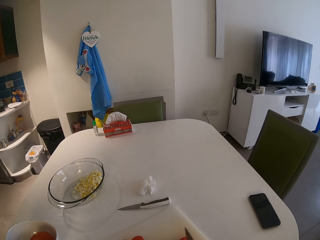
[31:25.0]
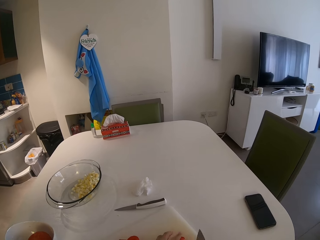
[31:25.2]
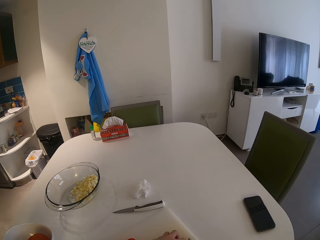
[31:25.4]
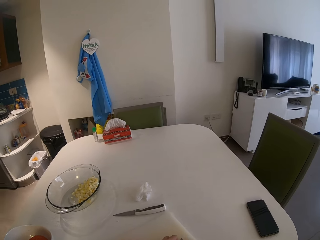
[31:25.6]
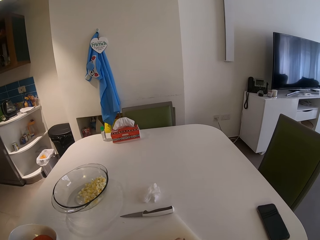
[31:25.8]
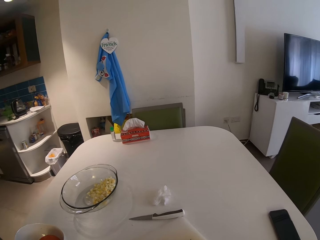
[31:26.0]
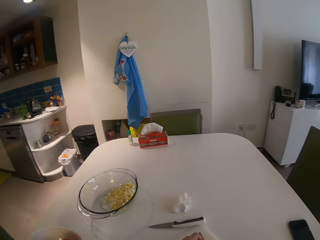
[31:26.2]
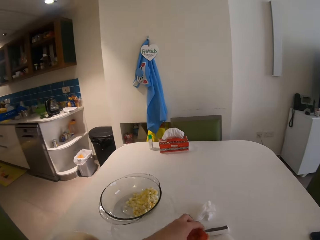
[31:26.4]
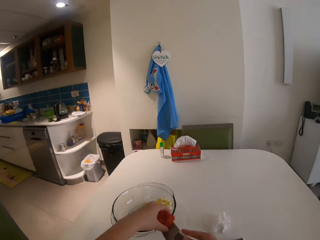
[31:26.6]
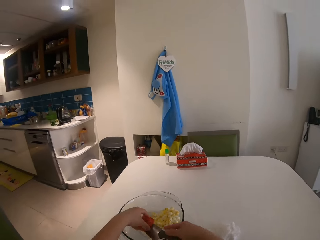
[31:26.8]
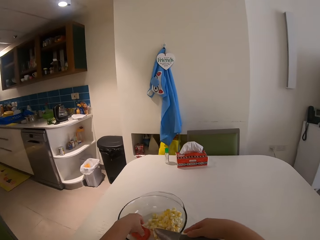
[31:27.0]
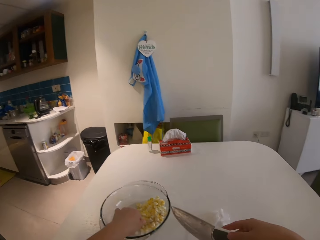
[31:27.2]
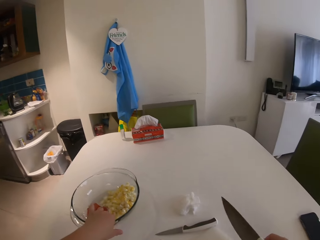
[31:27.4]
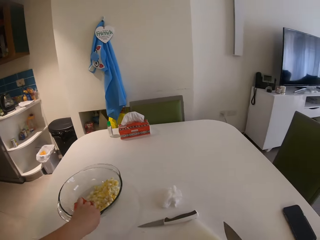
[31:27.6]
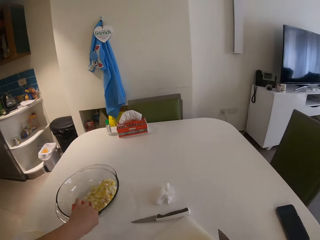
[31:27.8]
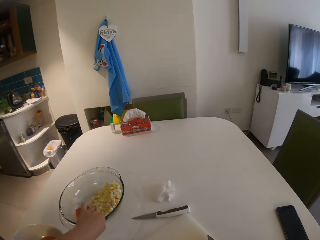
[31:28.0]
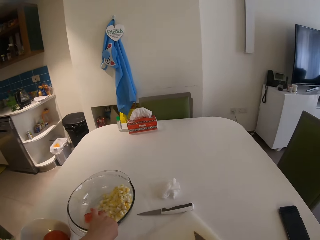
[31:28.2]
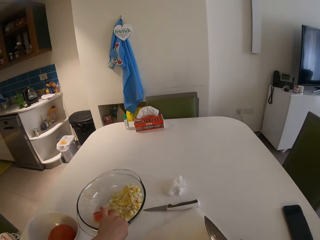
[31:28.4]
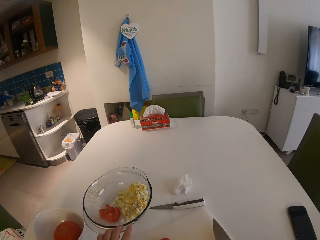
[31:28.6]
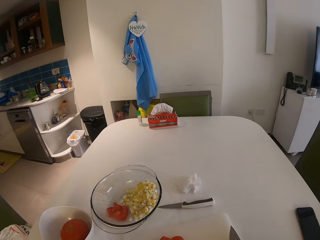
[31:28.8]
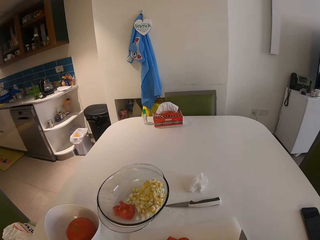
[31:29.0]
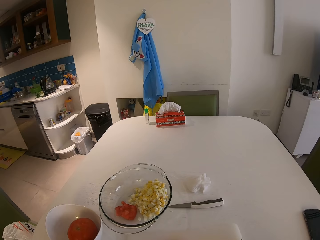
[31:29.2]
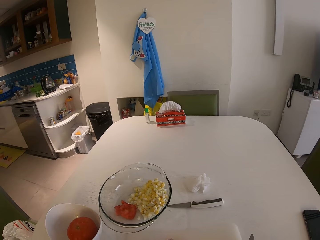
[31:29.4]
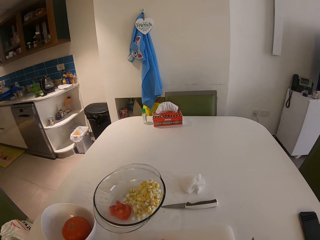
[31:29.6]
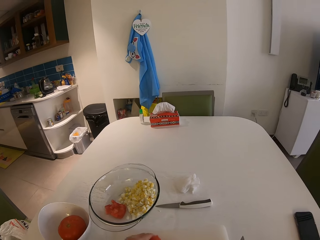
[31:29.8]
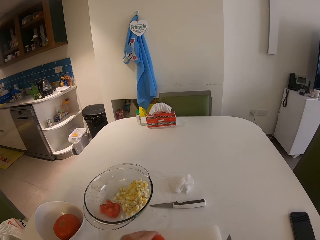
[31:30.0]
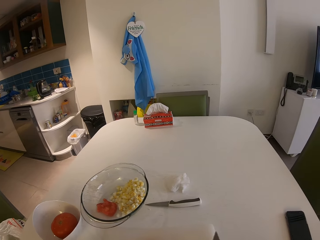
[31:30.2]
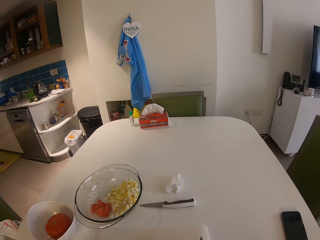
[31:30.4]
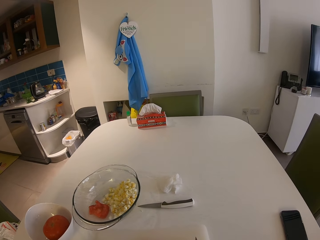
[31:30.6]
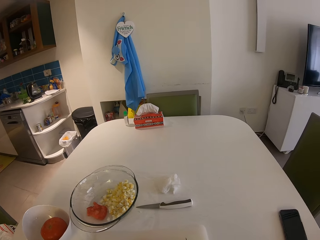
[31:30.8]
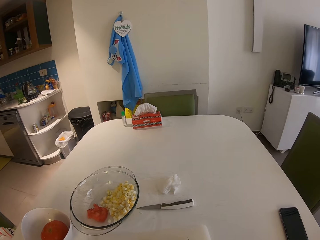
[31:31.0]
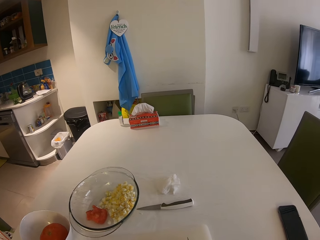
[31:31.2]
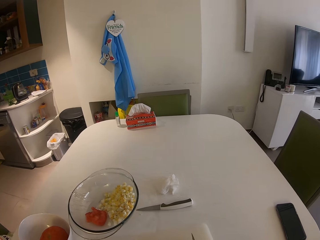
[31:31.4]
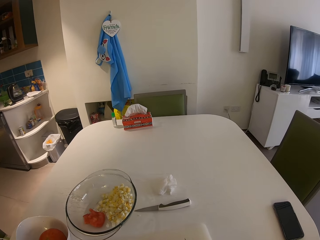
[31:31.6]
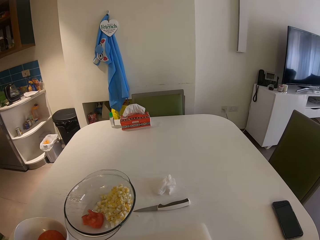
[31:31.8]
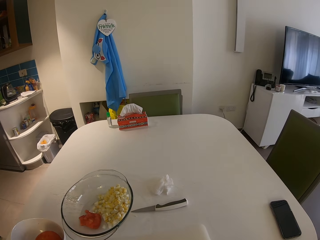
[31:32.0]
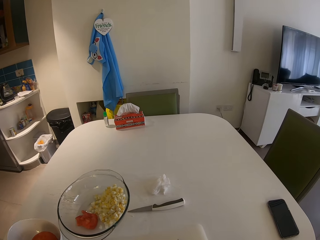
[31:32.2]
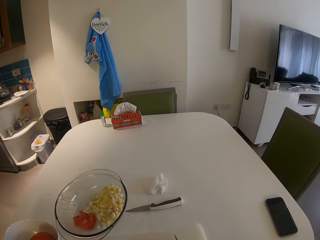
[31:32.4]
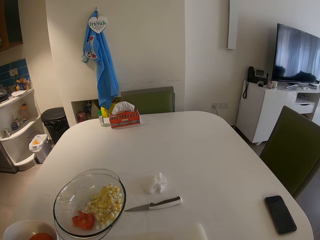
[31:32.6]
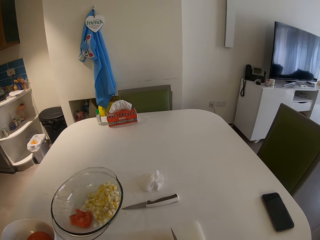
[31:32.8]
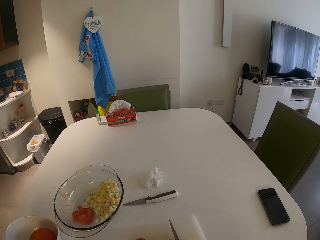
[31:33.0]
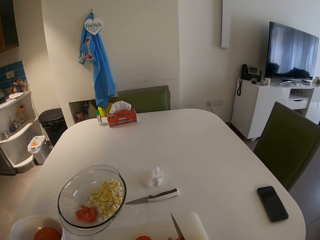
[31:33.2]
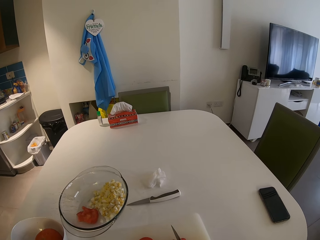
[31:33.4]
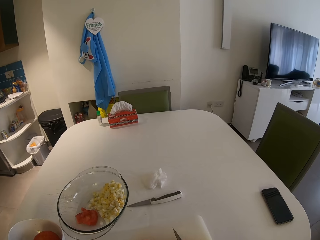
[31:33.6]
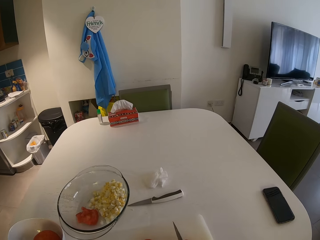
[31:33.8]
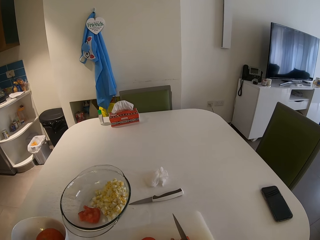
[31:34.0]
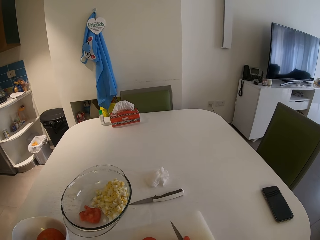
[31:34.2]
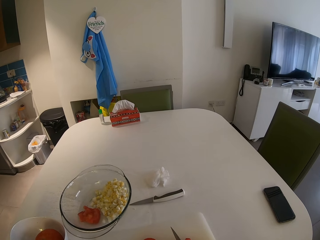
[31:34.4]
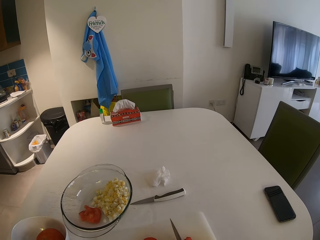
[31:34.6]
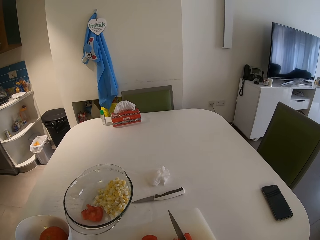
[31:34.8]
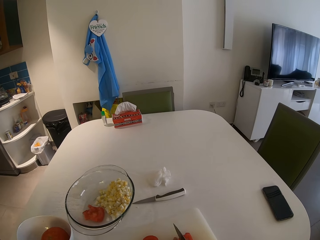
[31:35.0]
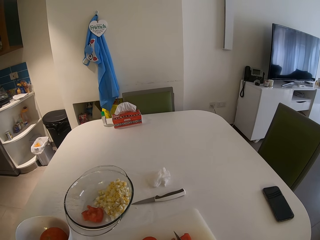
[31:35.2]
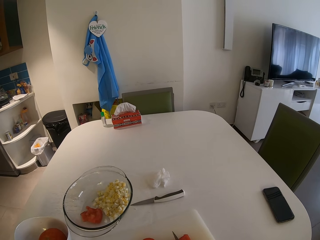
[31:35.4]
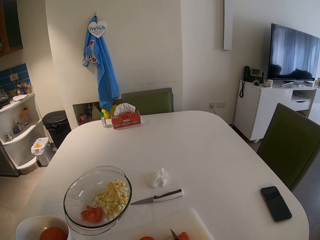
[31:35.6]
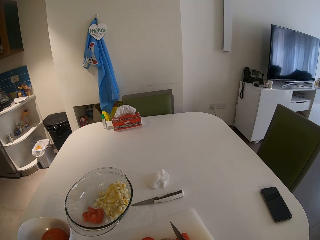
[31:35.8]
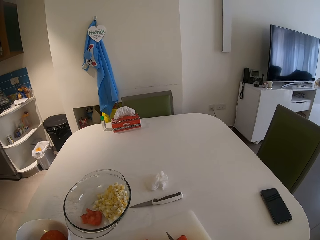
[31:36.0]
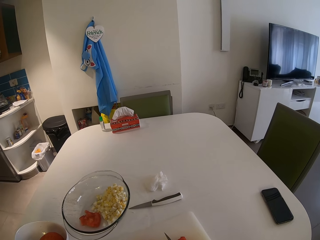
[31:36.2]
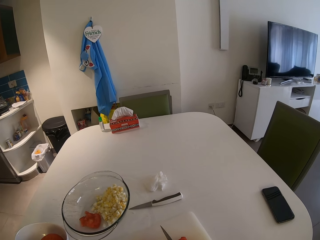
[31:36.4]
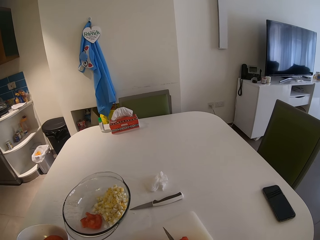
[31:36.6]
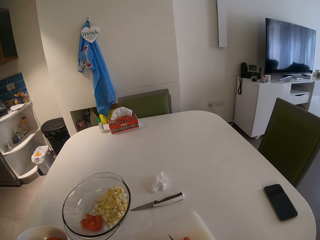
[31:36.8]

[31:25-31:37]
The camera wearer transfers the pieces of tomato from the chopping board to the glass bowl with her left hand and the knife in her right hand. She moves the glass bowl on the table. She slices the tomato on the chopping board with the knife in her right hand.

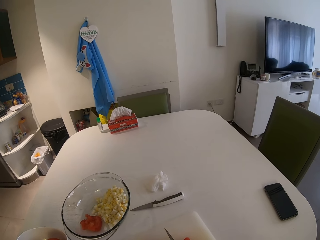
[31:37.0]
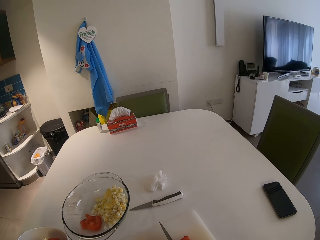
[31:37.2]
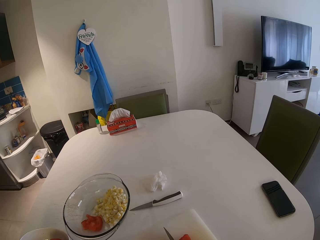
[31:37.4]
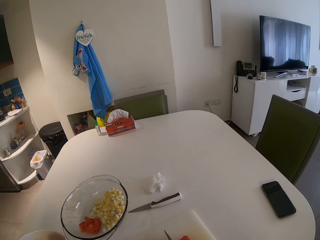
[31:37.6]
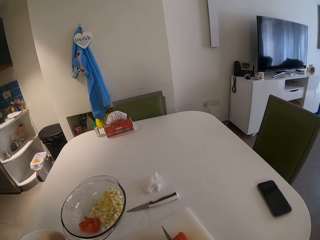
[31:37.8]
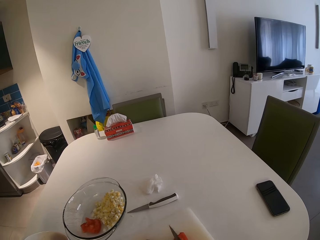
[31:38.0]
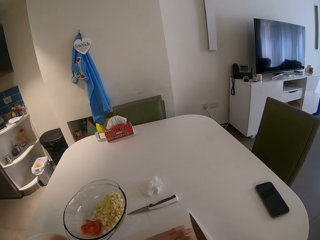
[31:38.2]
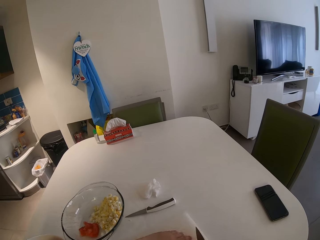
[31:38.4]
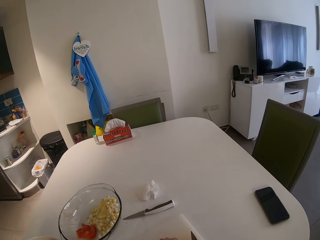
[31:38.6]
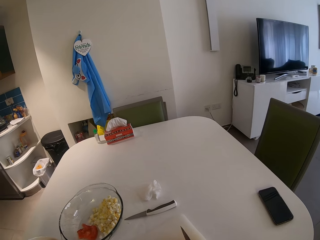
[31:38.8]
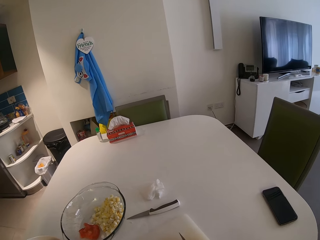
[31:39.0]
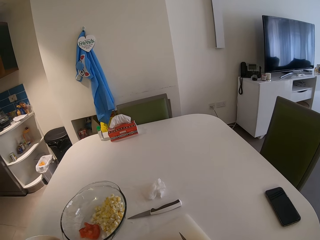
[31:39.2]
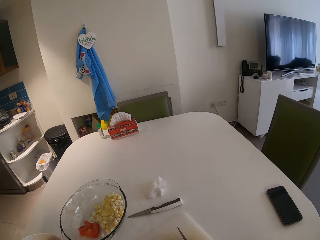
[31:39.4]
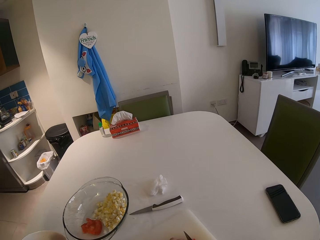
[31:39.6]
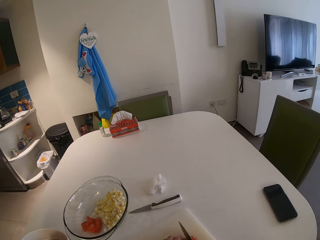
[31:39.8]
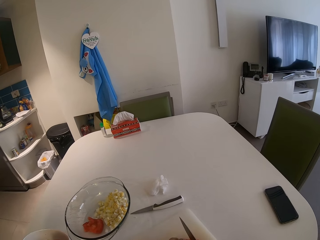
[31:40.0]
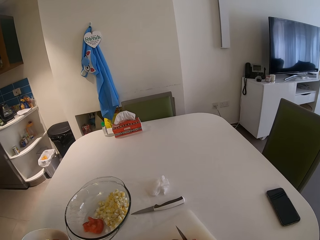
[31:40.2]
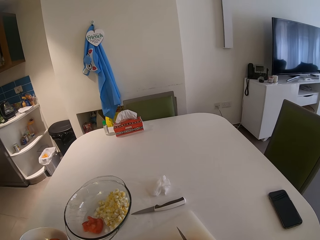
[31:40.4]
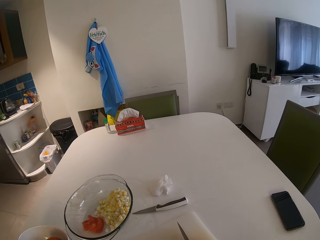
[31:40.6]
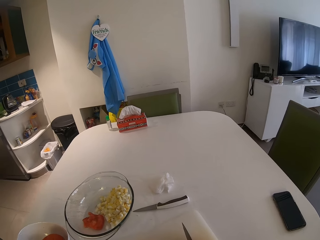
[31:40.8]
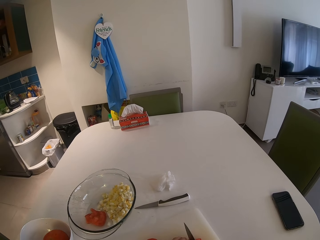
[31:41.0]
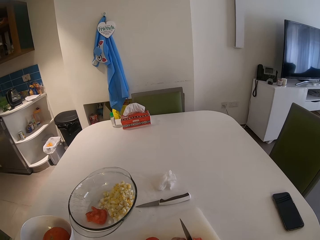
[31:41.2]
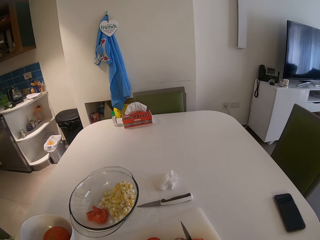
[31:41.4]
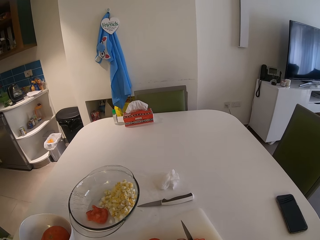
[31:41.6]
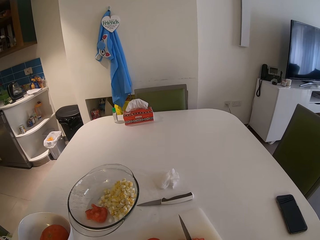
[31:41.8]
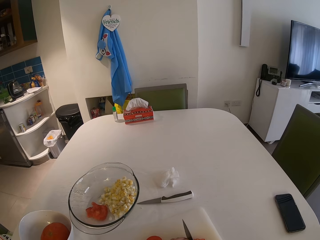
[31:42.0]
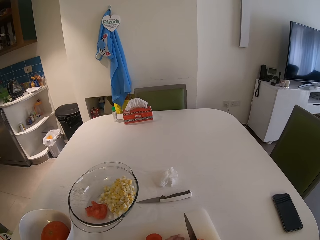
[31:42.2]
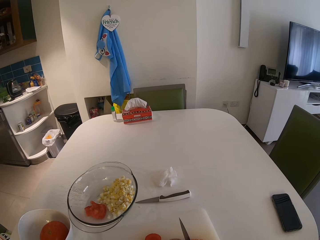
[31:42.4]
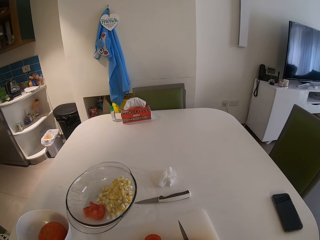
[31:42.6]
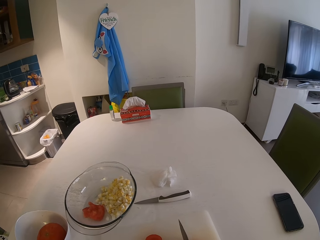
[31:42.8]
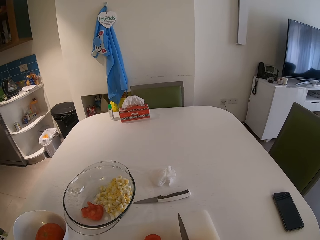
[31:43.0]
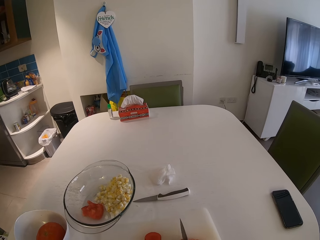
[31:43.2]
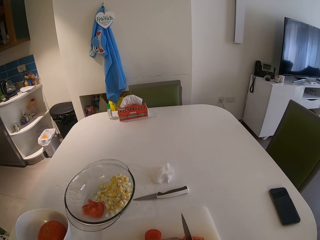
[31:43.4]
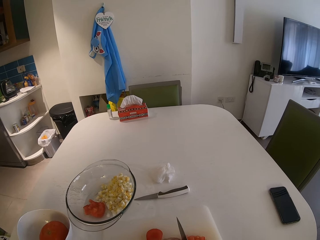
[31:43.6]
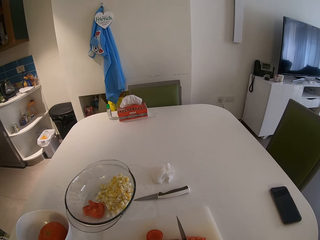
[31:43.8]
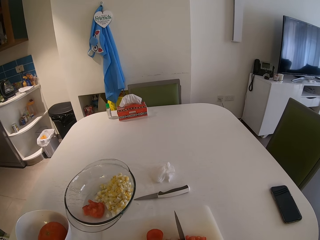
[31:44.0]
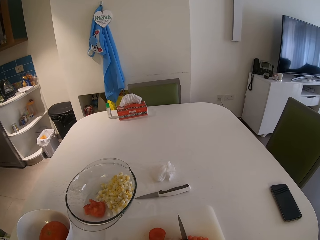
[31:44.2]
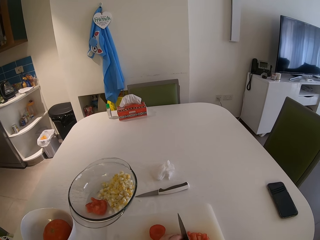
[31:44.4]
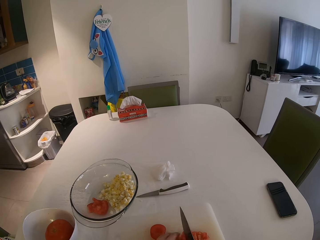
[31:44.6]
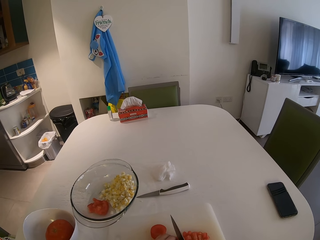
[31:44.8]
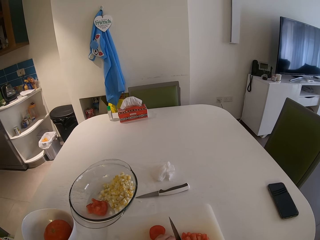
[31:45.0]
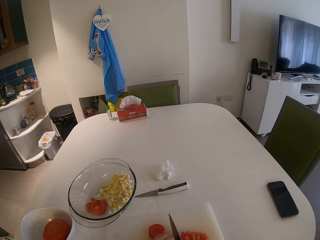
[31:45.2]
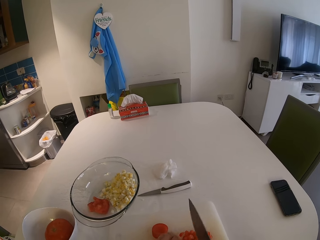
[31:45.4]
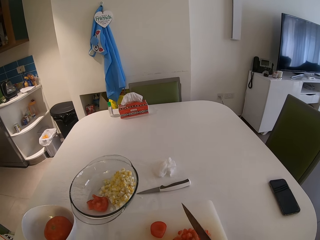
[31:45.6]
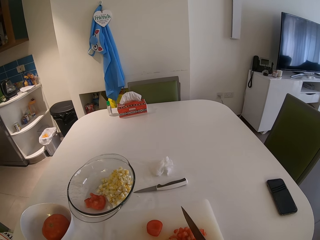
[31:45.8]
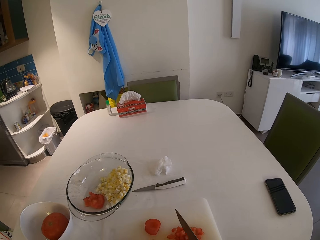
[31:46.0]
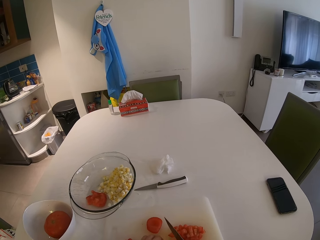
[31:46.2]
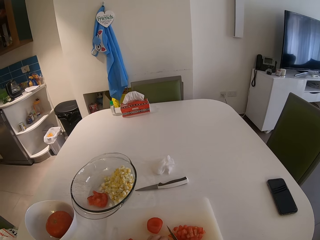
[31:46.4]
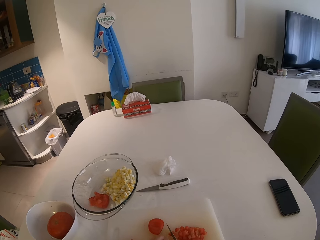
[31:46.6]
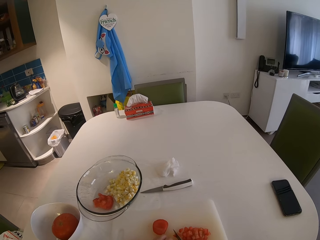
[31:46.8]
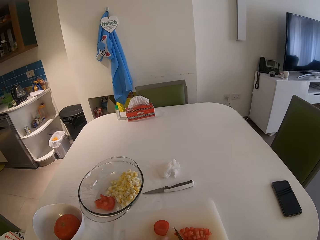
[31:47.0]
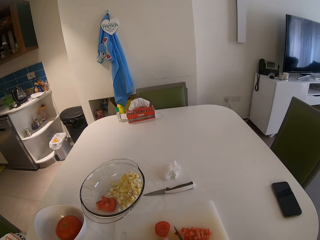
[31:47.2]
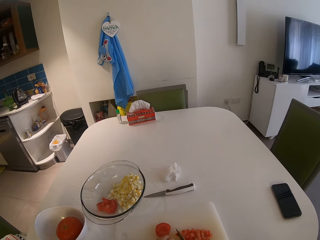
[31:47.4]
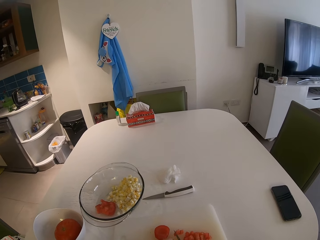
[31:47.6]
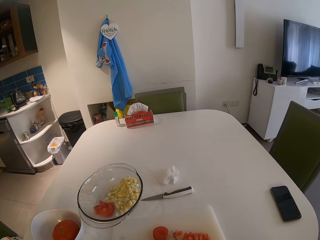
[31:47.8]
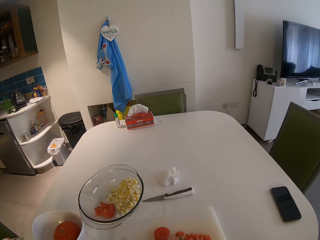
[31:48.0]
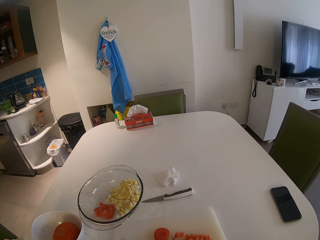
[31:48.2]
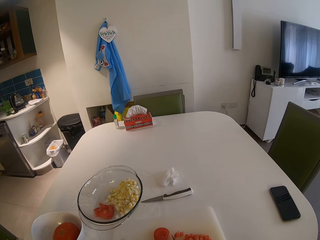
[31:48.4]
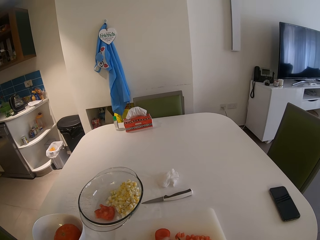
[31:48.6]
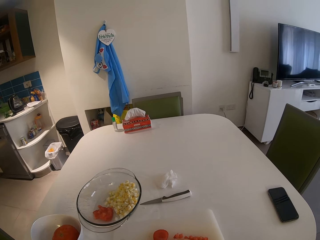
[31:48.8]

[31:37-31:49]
The camera wearer moves the pieces of tomato on the chopping board. They chop the tomato on the chopping board.
